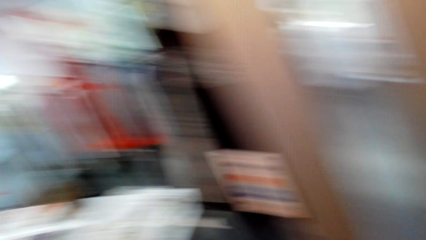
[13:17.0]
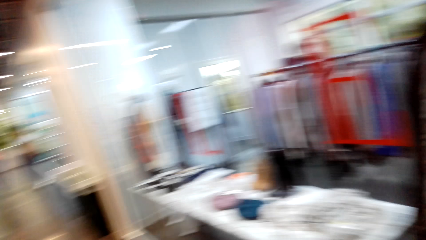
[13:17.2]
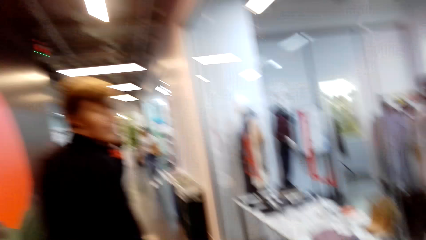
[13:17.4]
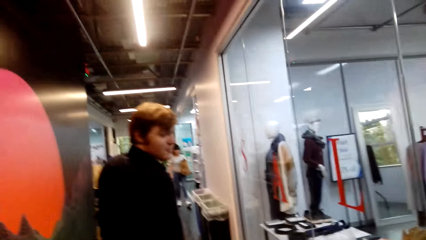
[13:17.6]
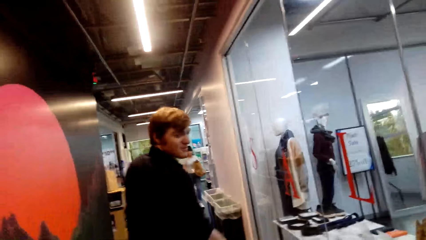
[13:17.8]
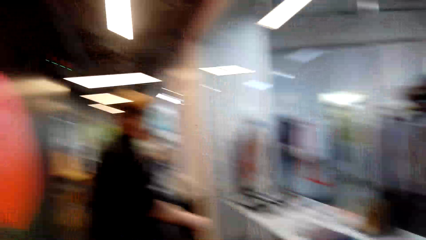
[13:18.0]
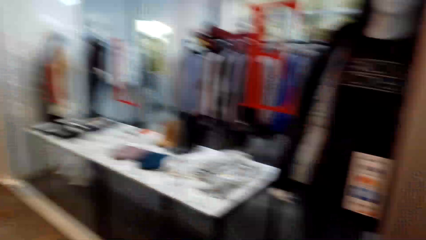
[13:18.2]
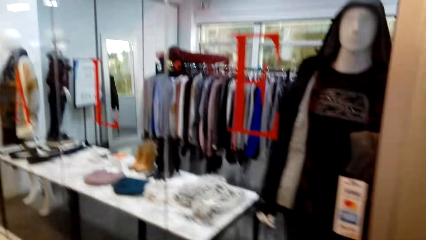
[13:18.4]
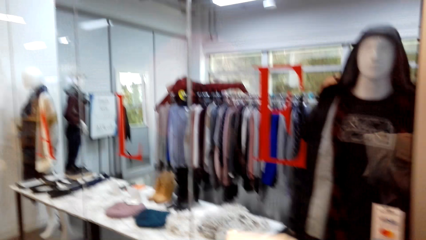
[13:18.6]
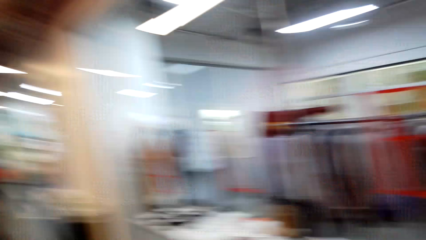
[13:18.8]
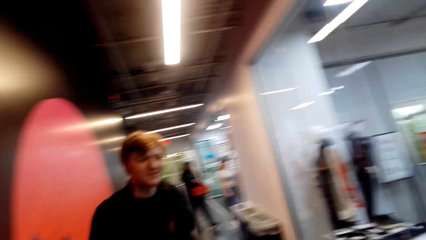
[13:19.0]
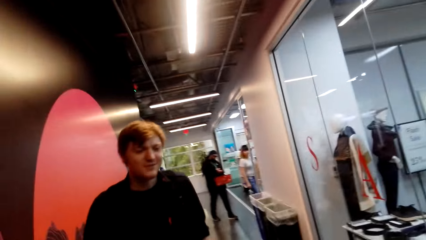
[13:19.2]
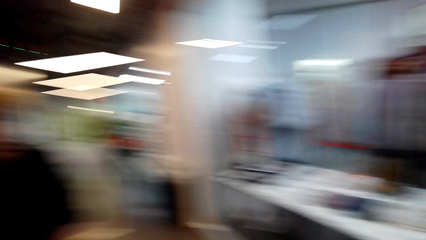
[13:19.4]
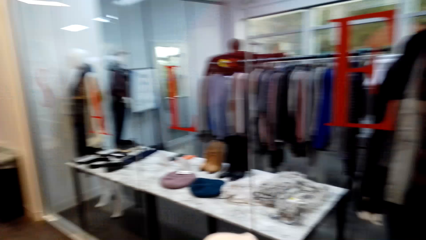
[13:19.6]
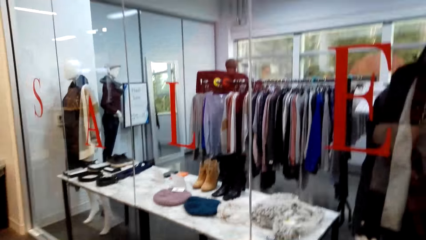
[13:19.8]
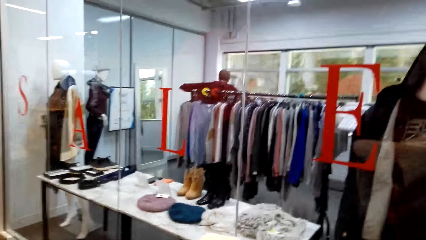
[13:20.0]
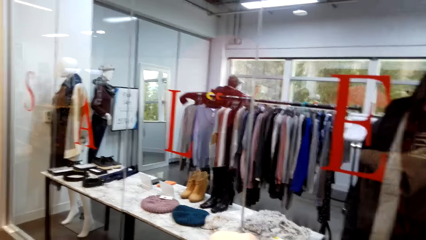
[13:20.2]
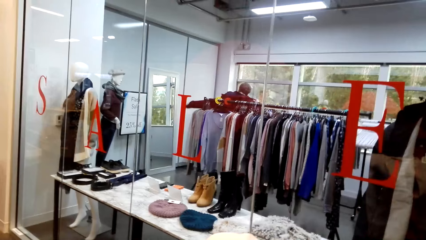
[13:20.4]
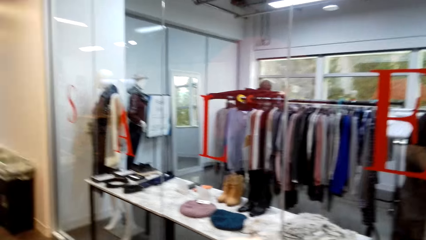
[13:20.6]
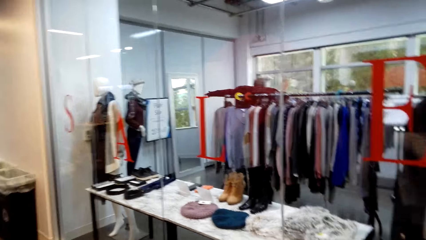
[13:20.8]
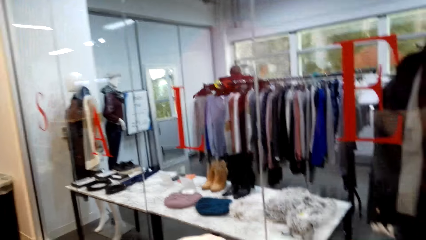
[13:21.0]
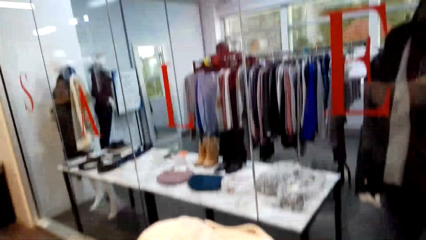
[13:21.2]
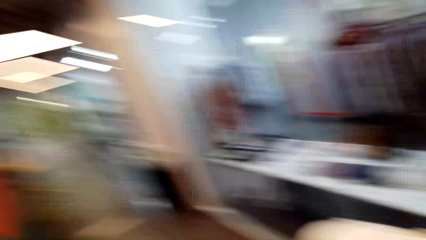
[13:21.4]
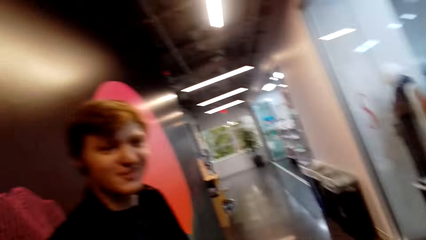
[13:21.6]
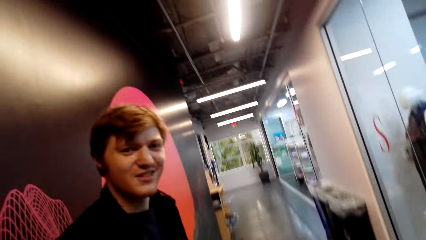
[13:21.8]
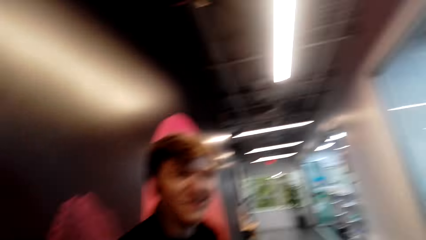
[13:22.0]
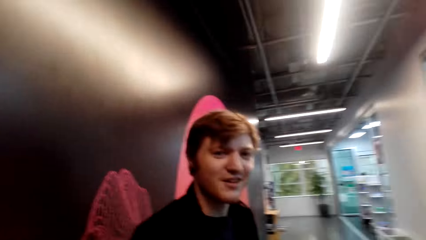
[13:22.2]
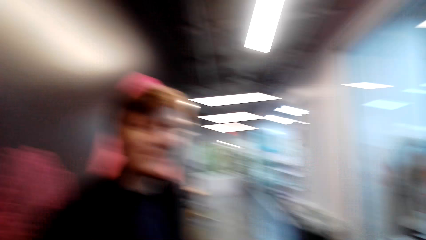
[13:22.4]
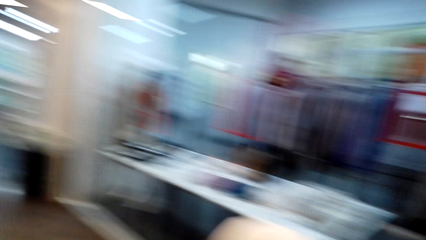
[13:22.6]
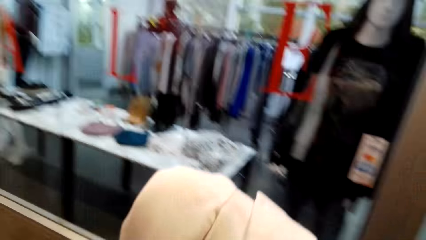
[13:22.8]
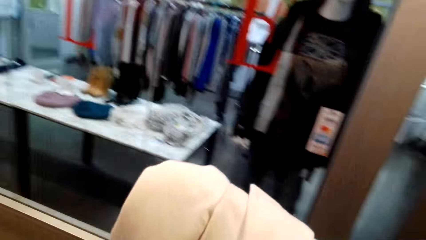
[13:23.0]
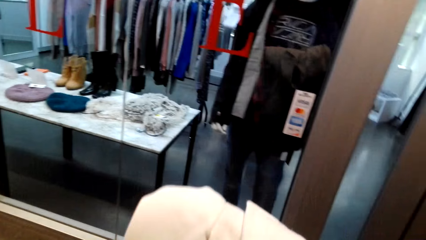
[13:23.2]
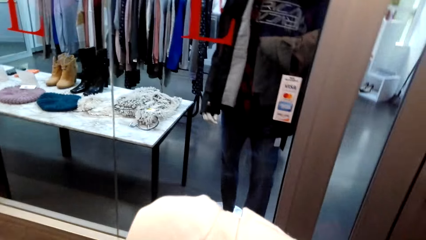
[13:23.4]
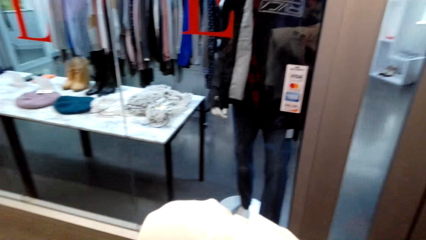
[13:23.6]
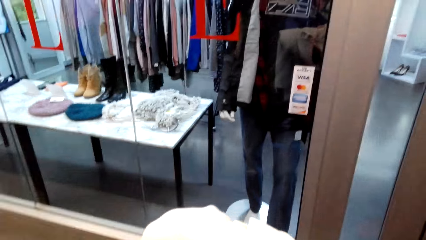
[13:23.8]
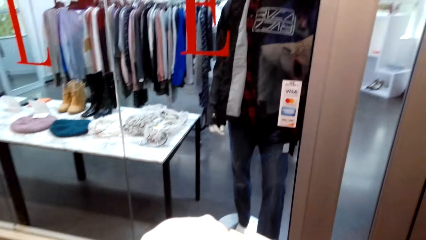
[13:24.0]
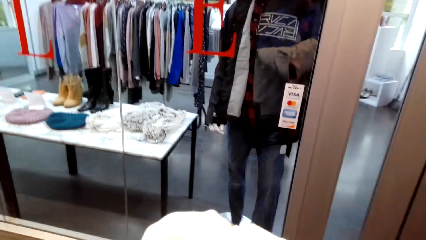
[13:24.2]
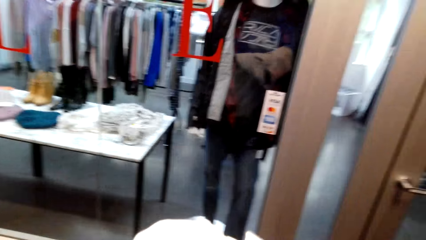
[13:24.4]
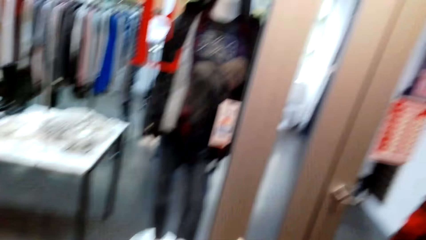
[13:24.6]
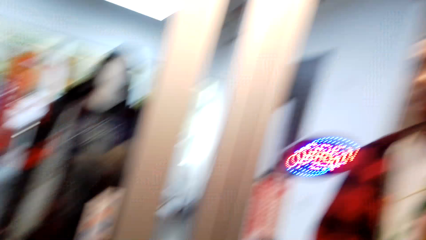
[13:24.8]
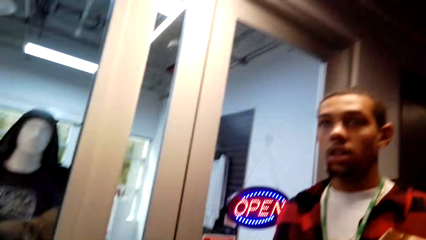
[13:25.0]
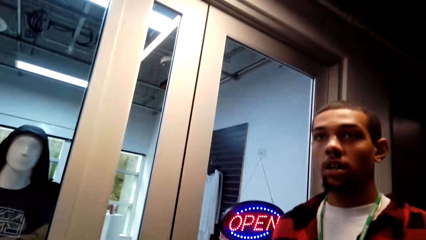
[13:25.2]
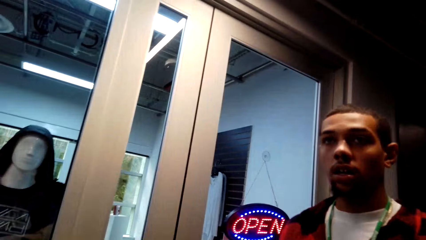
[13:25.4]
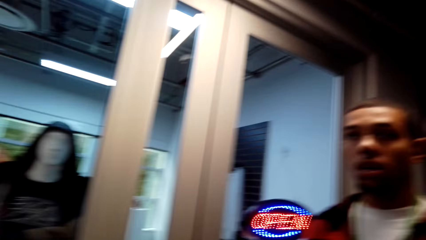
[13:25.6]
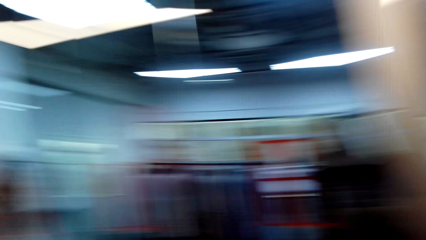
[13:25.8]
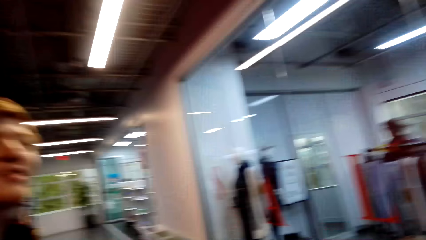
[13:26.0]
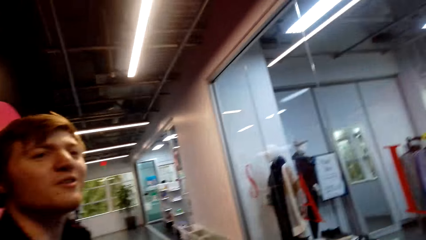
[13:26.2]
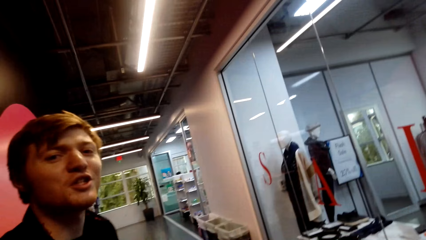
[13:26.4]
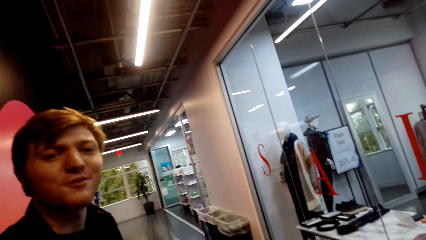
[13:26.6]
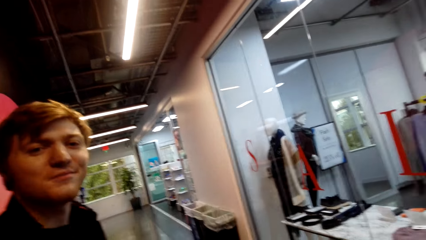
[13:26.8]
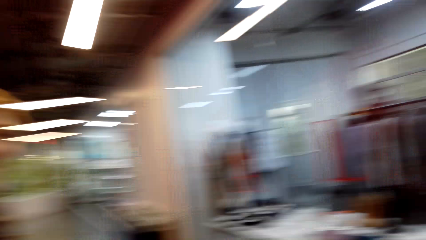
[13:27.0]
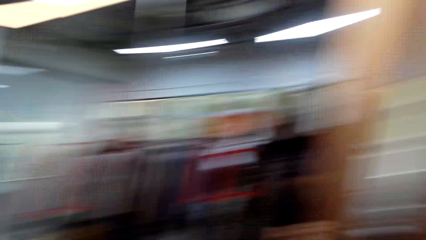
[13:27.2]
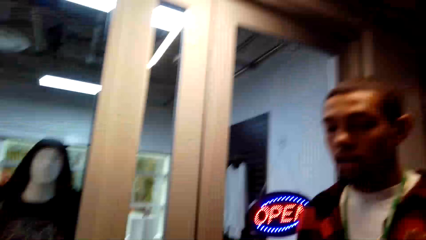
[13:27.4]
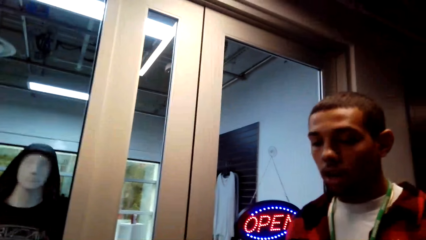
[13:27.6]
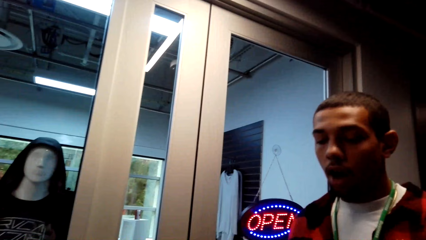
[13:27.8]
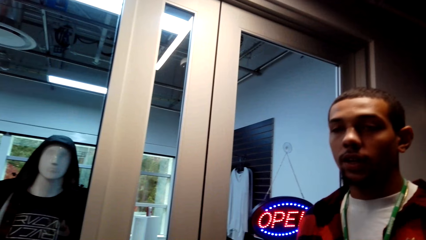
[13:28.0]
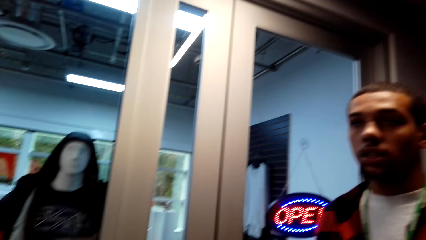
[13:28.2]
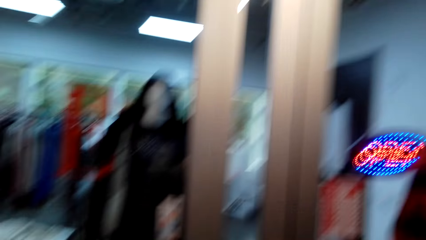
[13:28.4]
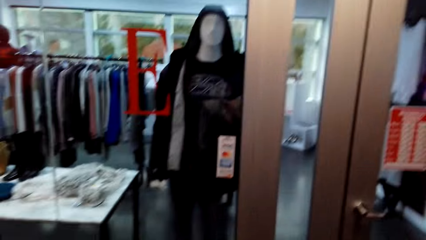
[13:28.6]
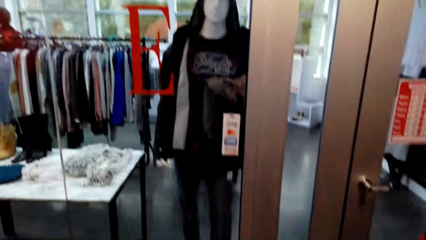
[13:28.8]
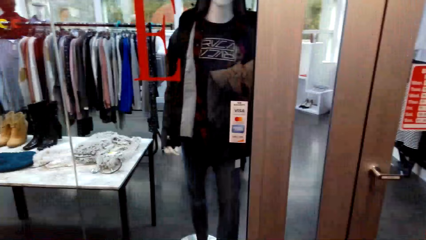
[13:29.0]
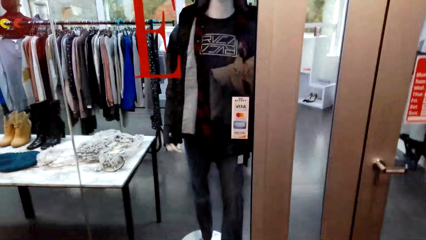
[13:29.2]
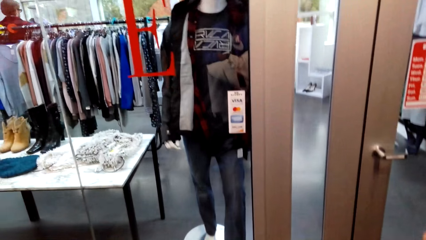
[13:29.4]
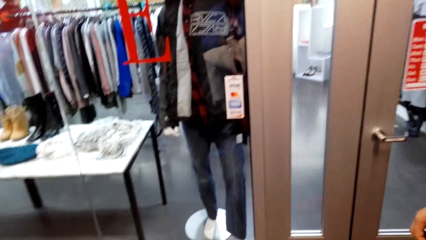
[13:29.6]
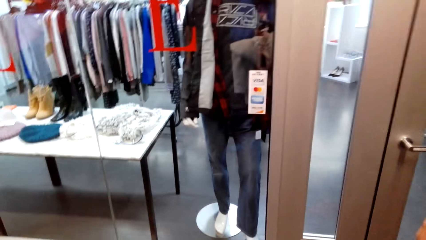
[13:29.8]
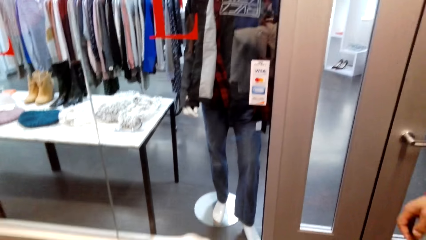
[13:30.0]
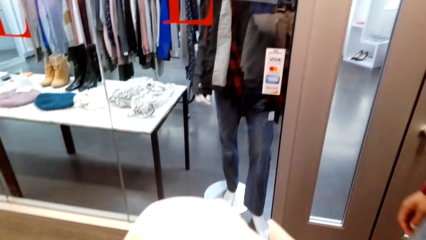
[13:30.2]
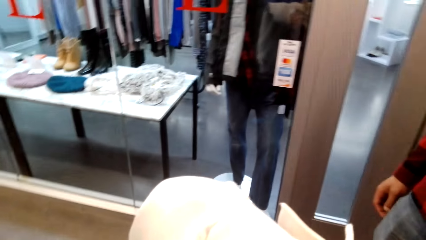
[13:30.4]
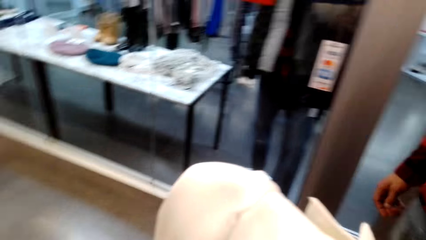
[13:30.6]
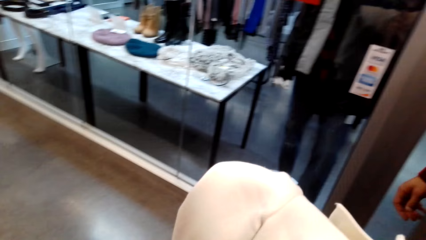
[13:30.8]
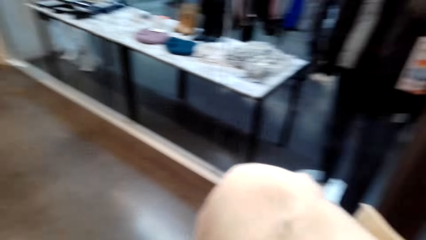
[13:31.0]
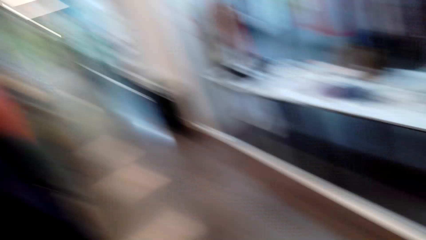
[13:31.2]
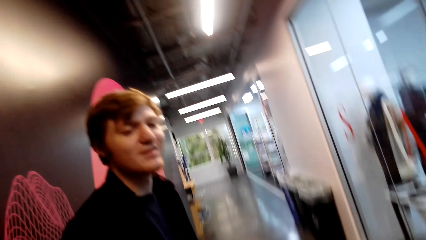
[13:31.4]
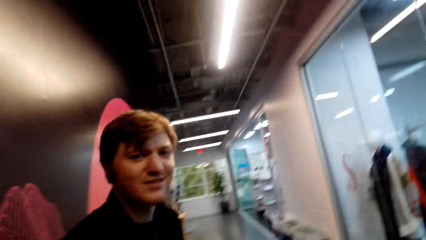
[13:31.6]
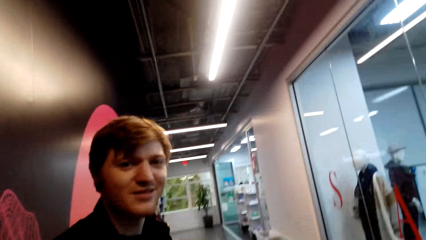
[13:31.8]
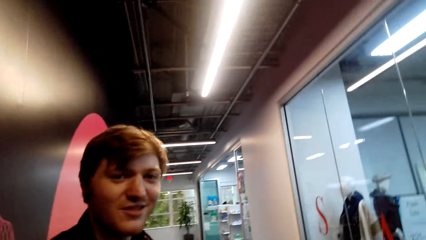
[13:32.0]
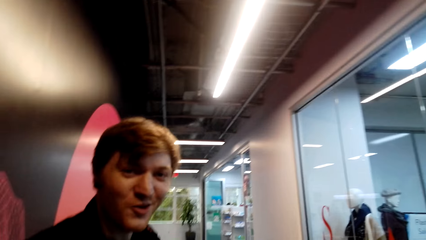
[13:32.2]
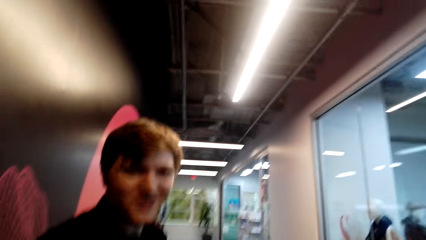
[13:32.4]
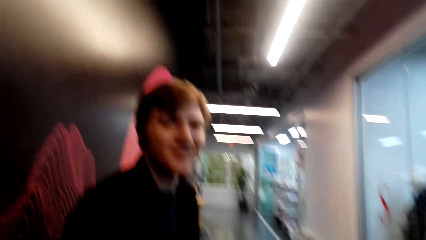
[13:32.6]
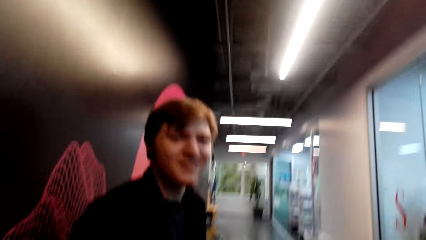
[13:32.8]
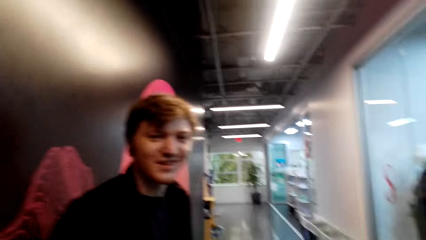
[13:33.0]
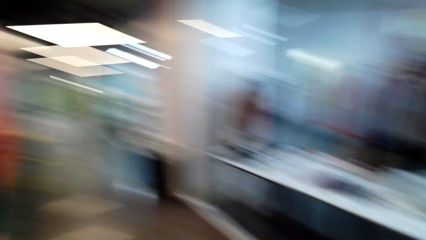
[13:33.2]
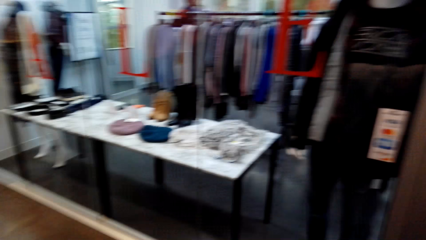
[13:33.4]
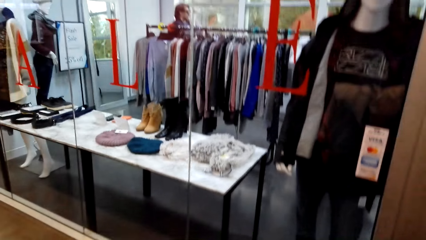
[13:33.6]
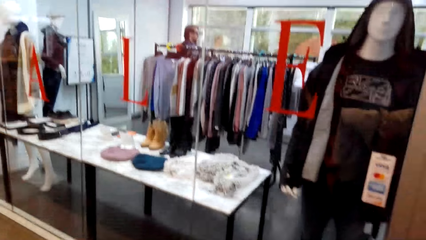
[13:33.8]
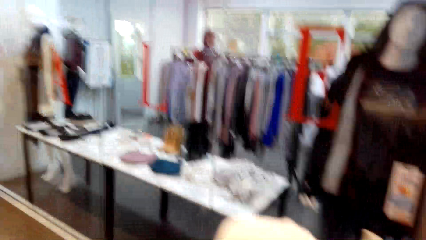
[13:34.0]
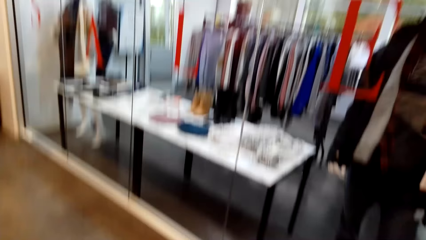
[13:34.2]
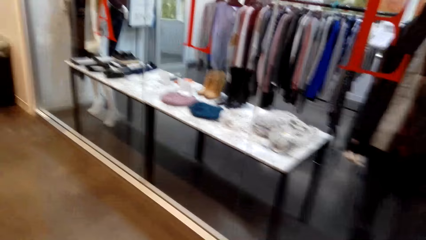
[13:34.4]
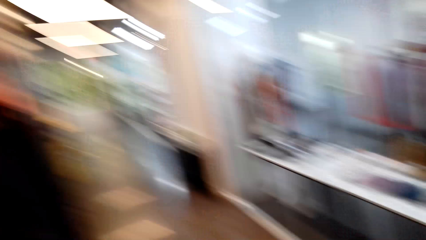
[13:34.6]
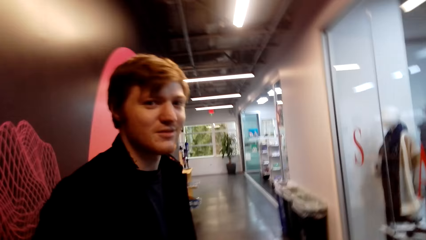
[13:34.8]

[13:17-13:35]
The camera wearer looks around the mall. A man walks around. The camera wearer looks at a person. They look around the mall and stare at the clothes. They look at the person and look around the mall. The man converses with the camera wearer. The camera wearer looks at the person. They look at another person. The man converses with another man. The camera wearer looks at the first person. They look around the mall.
